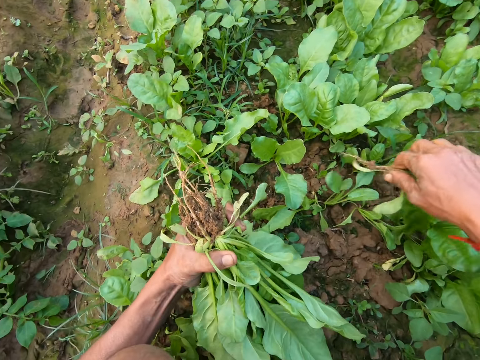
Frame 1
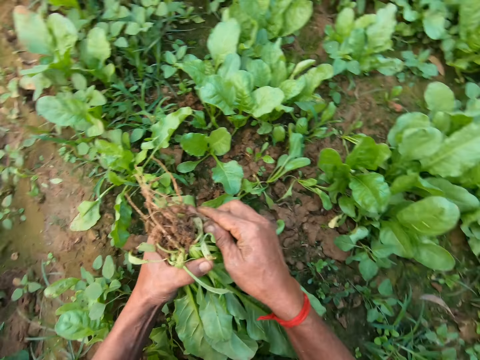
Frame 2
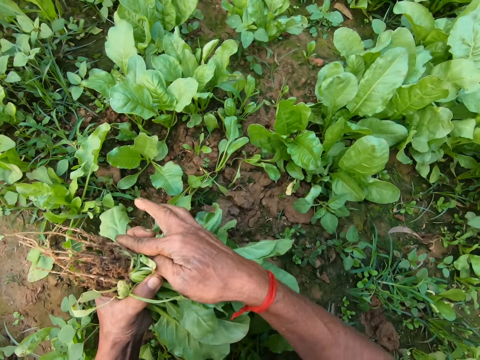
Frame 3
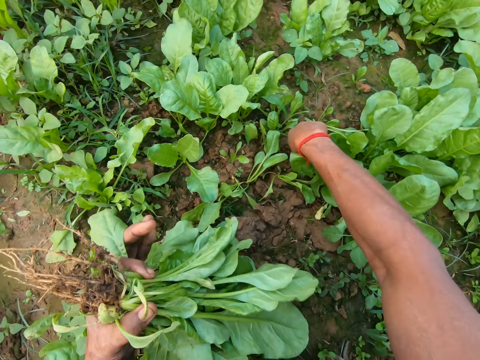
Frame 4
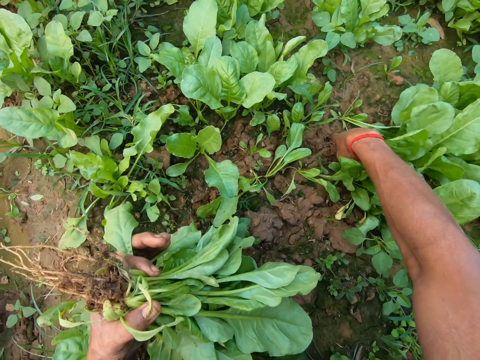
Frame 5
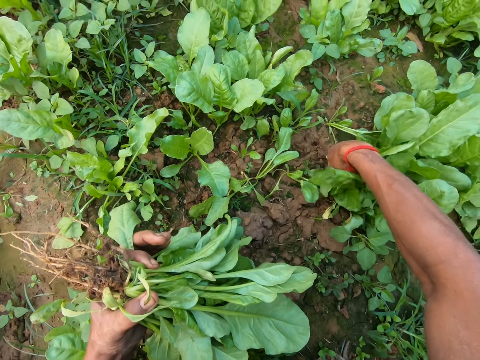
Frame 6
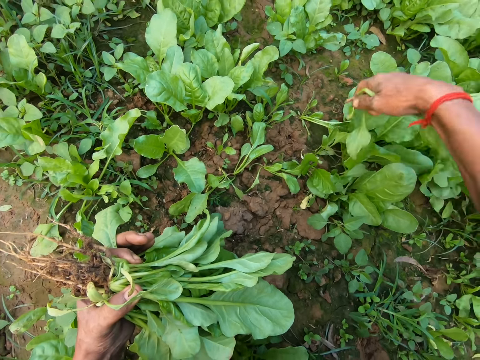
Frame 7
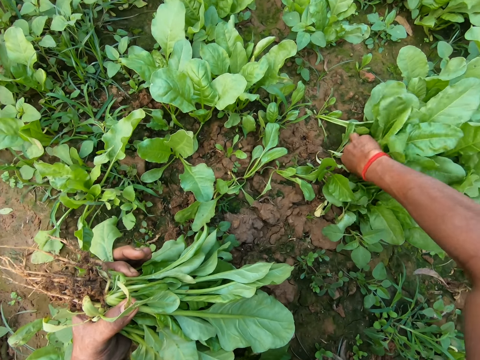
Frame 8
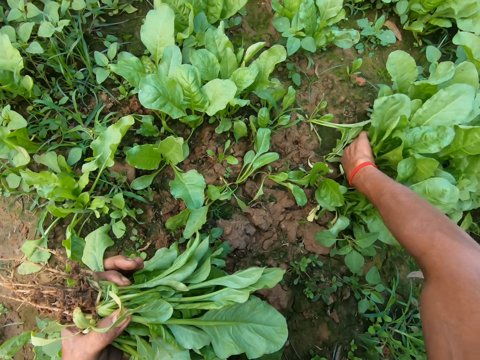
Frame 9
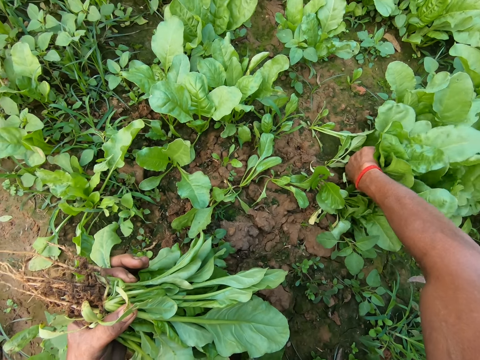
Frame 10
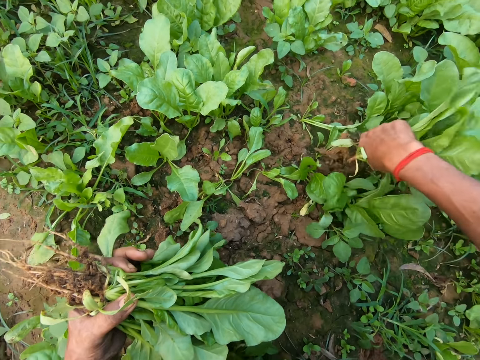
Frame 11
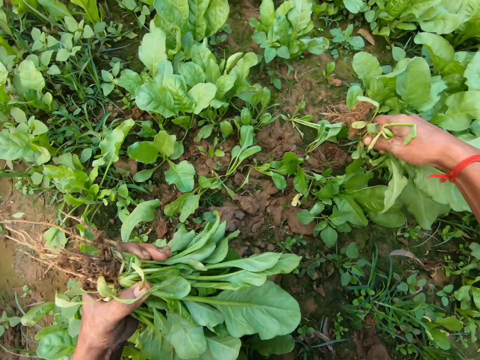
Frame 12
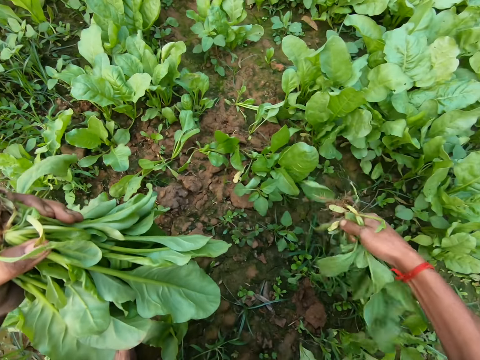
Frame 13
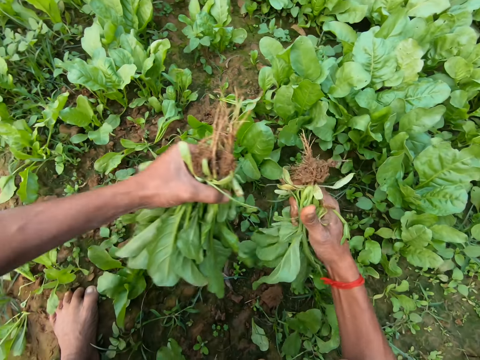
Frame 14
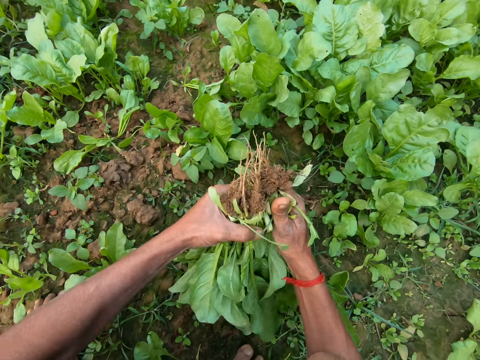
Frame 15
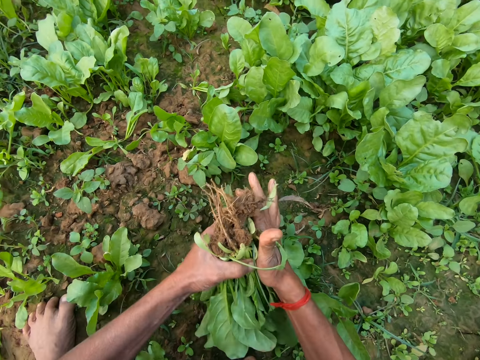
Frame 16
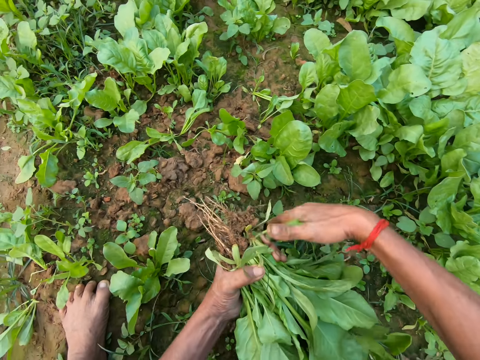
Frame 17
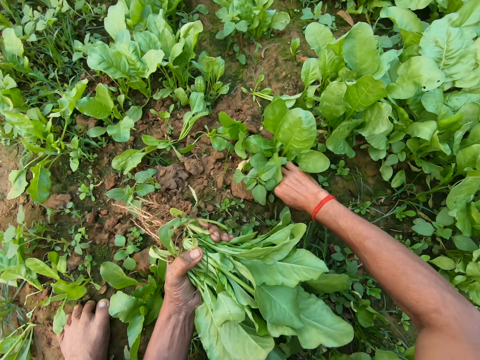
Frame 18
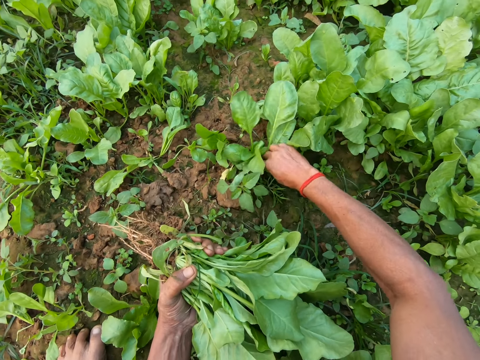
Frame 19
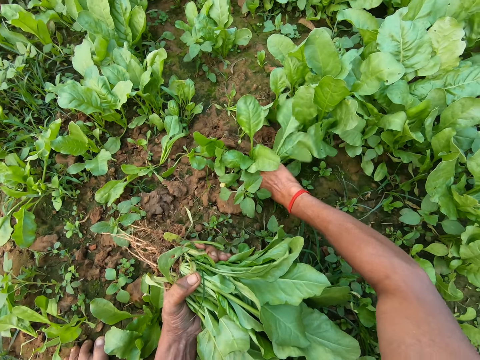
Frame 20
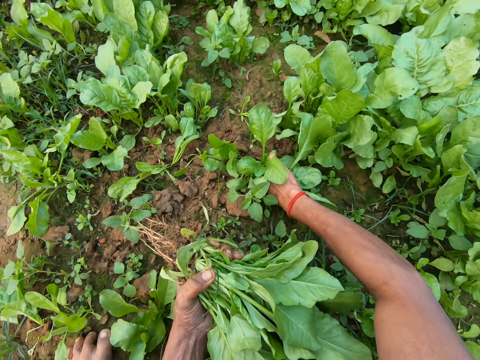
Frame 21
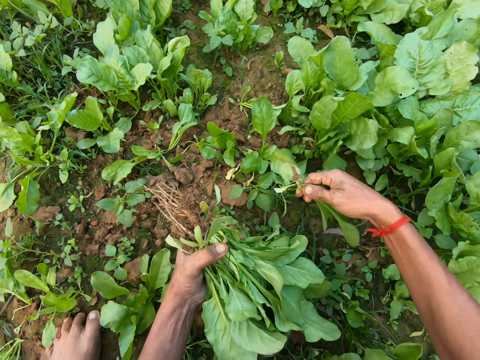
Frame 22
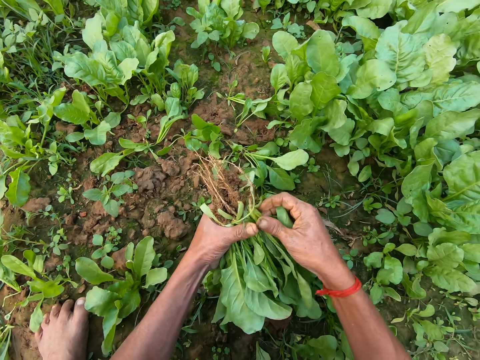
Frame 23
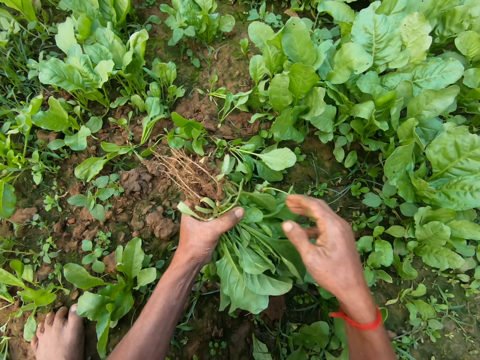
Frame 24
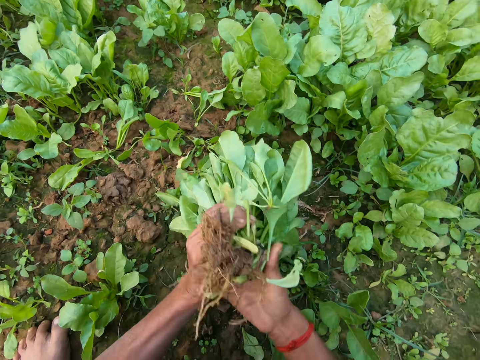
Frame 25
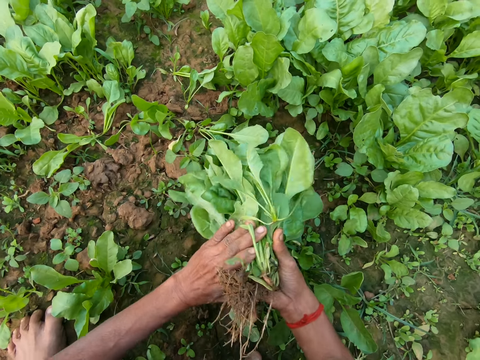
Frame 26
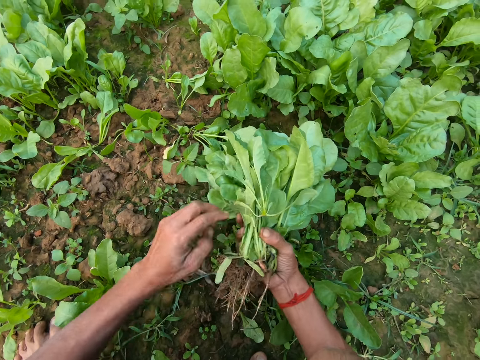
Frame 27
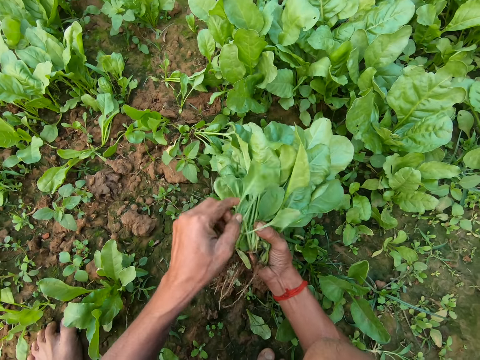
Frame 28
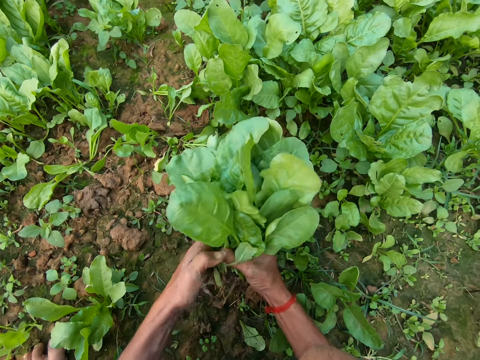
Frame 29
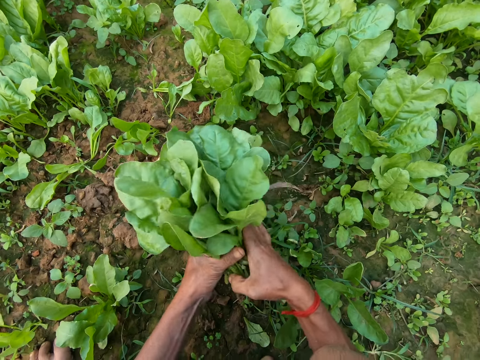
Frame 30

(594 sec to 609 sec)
The camera wearer passes the green vegetable from his right hand to his left hand. He uproots a green vegetable from the ground with his right hand. He uproots a green vegetable from the ground with his right hand again. He shakes the green vegetable in his right hand. He passes the green vegetable from his right hand to his left hand. He converses. He uproots a green vegetable from the ground with his right hand. He passes the green vegetable from his right hand to his left hand. He passes the kales to the right hand. He holds the green vegetables with both hands. He adjusts a green vegetable leaf with his left hand. He passes the kales to the left hand.

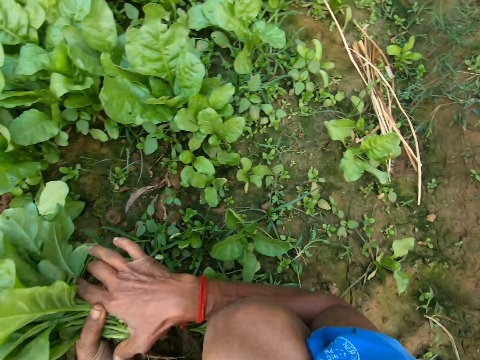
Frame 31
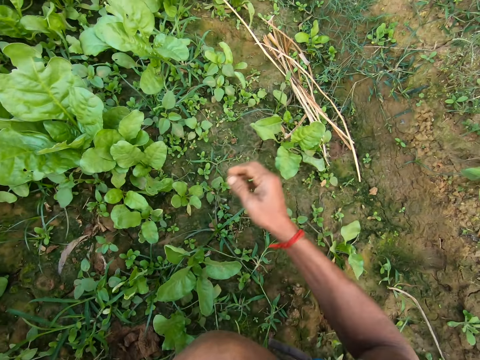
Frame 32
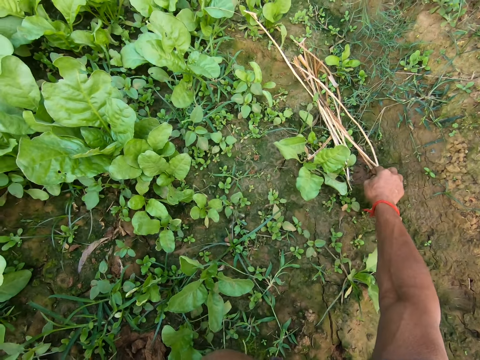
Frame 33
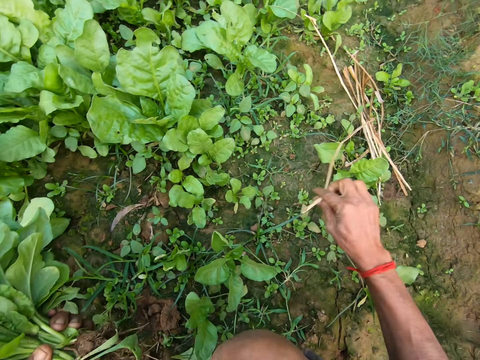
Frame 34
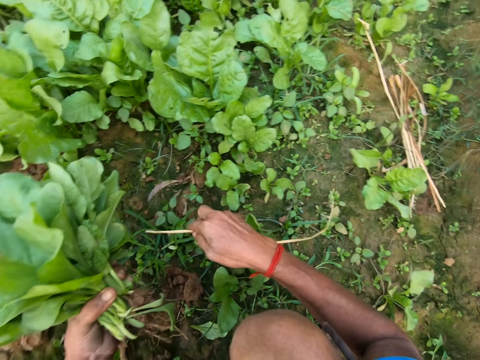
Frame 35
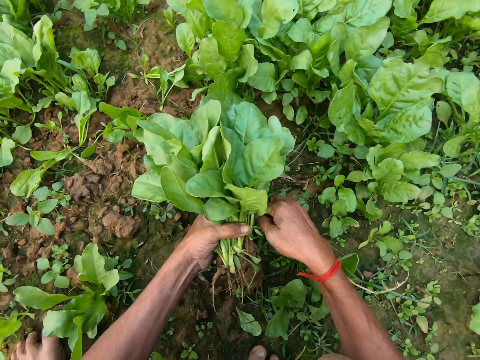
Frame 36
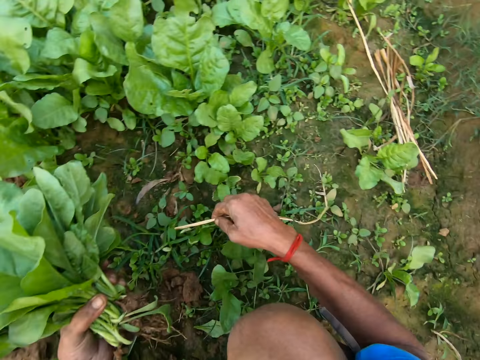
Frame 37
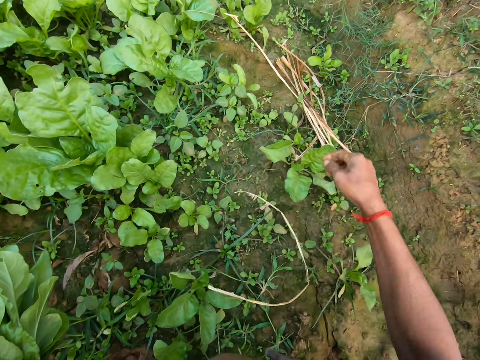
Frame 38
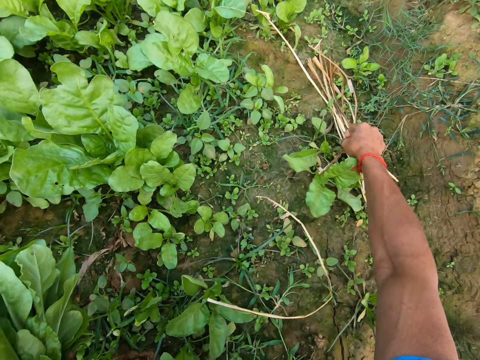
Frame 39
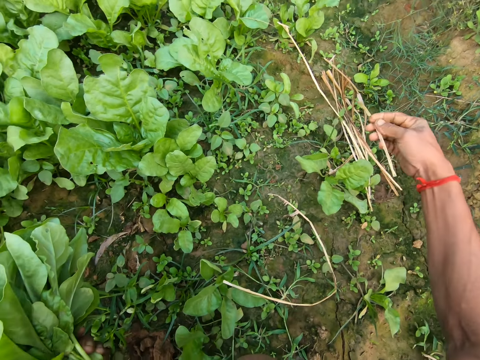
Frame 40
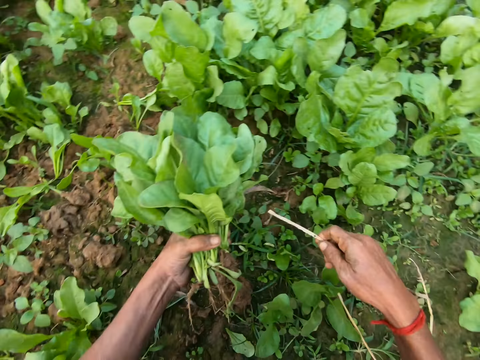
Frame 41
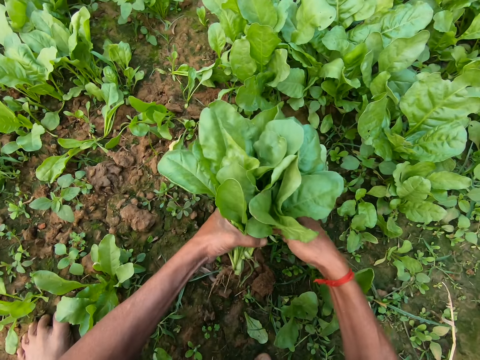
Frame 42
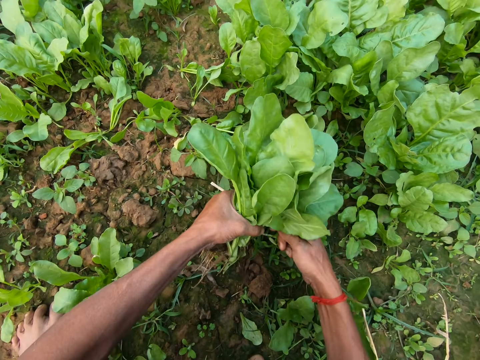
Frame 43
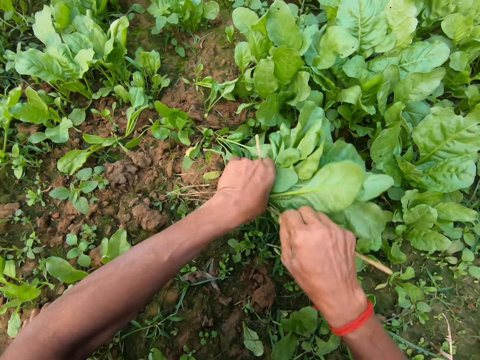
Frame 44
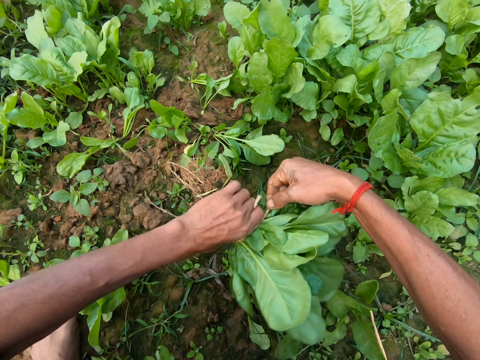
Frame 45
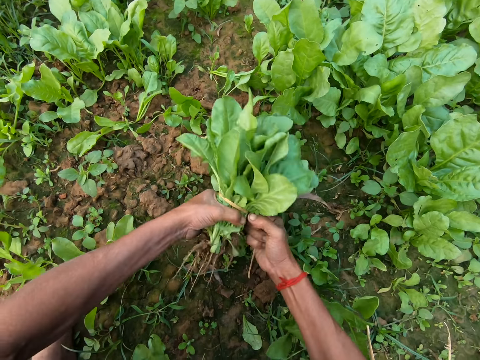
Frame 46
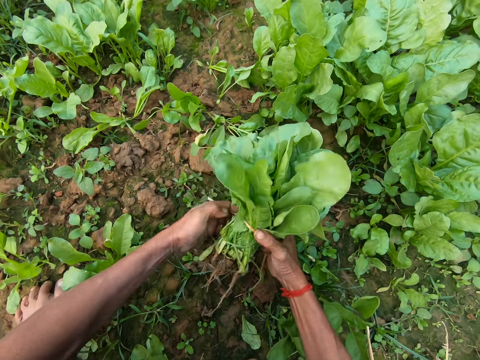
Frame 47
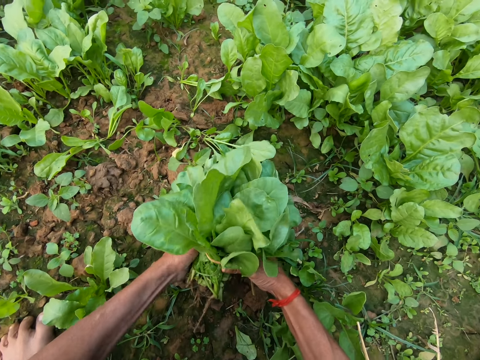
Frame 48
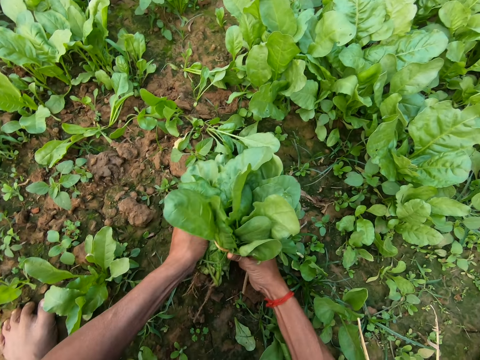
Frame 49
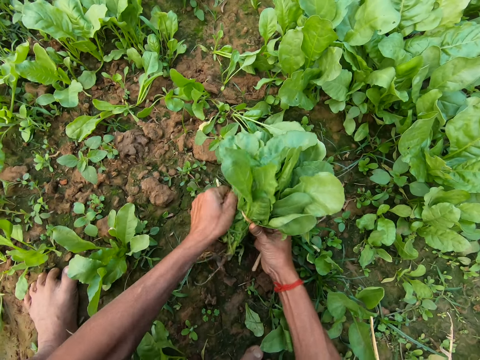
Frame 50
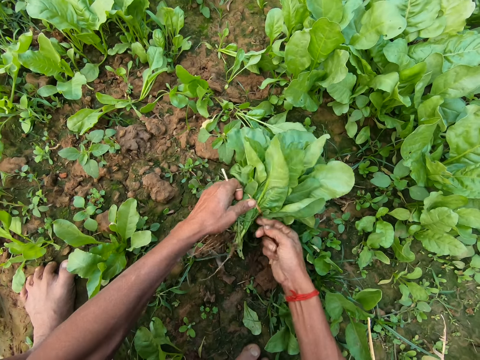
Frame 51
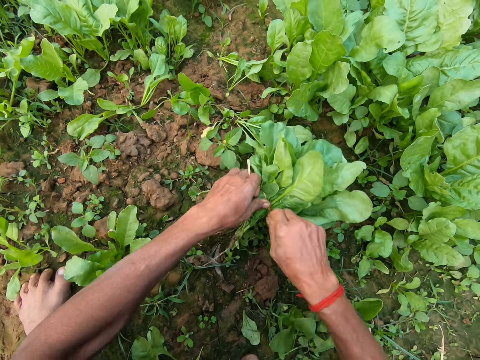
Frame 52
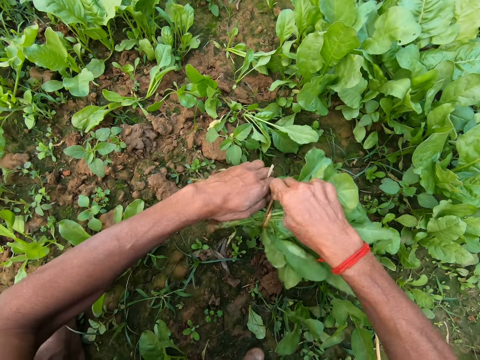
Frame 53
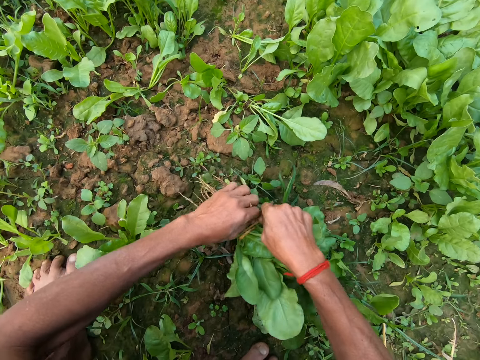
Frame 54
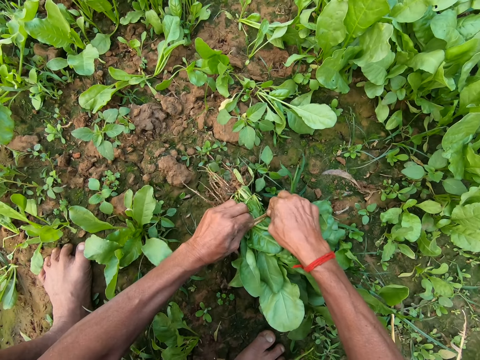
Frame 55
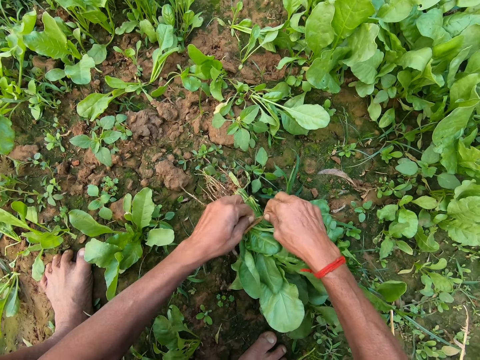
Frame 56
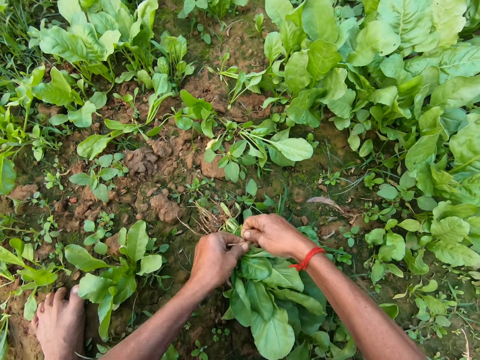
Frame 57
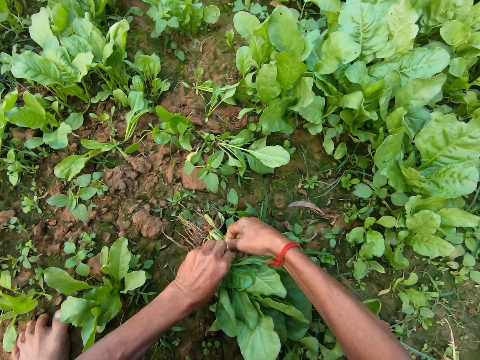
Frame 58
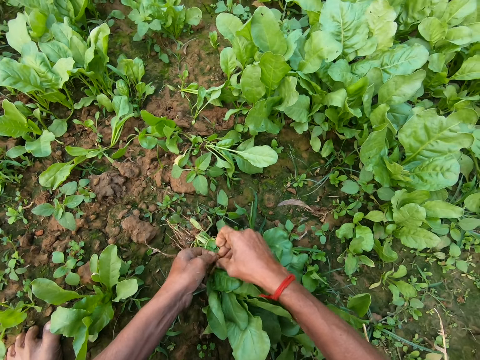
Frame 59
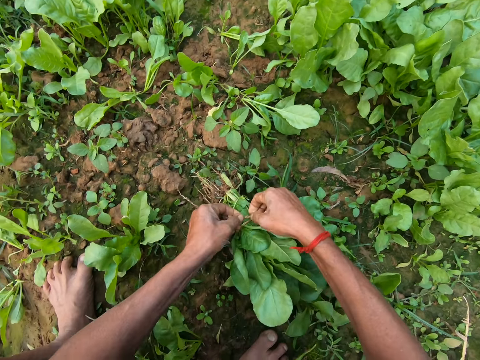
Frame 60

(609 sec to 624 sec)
The camera wearer picks up a rope on the ground with his right hand. He moves the hand. He fits the rope in his right hand on the green vegetables. He drops the rope in his right hand on the ground. He picks up the rope on the ground with his right hand. He ties the green vegetables with the rope in his right hand. He converses. He ties the rope with both hands.
